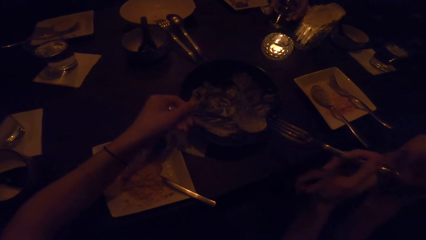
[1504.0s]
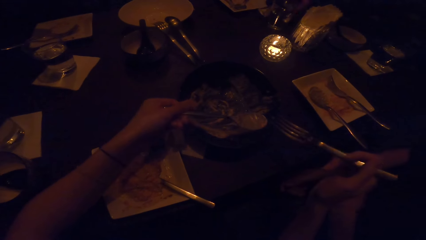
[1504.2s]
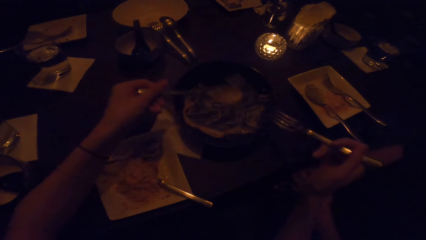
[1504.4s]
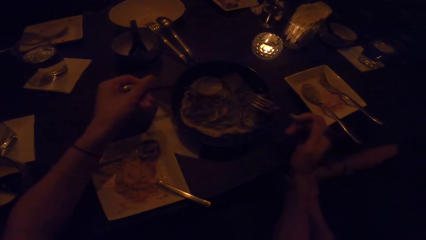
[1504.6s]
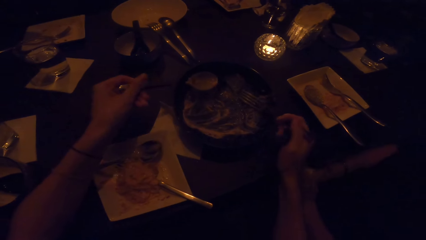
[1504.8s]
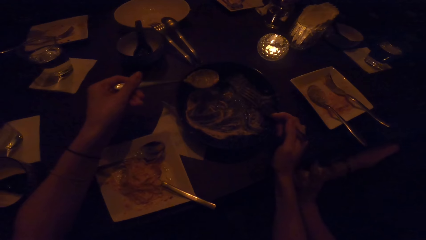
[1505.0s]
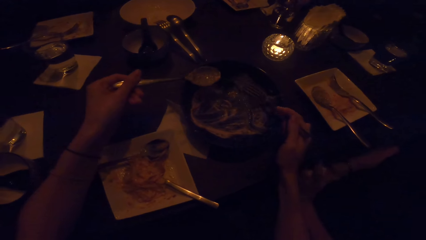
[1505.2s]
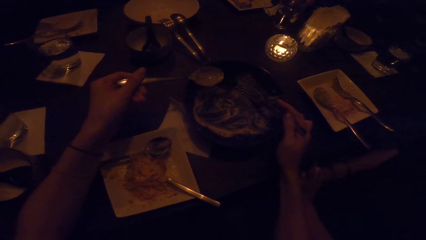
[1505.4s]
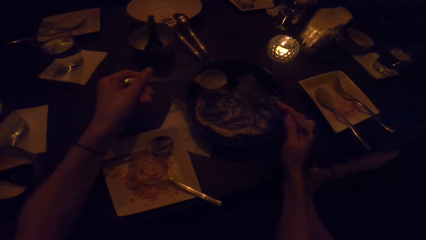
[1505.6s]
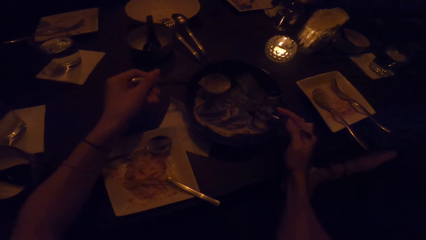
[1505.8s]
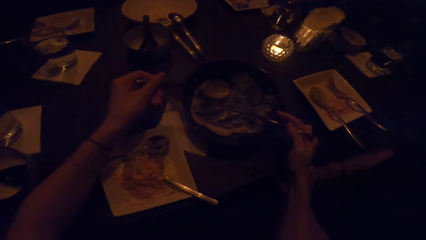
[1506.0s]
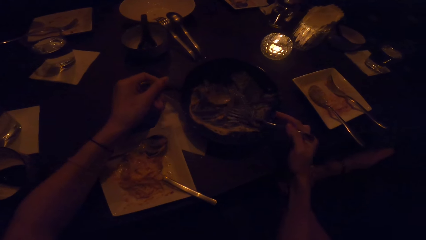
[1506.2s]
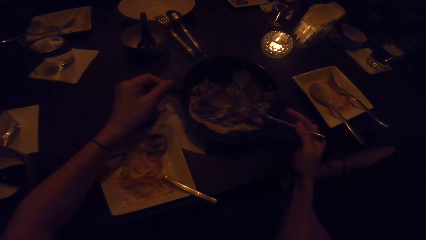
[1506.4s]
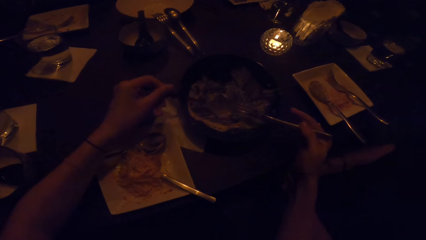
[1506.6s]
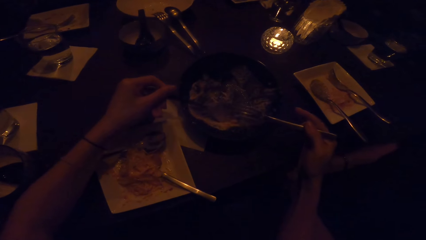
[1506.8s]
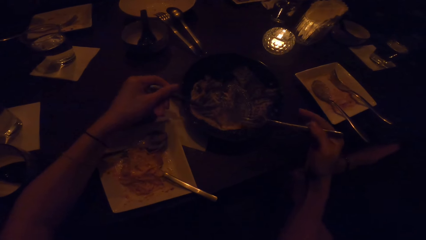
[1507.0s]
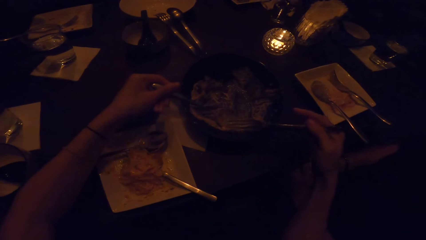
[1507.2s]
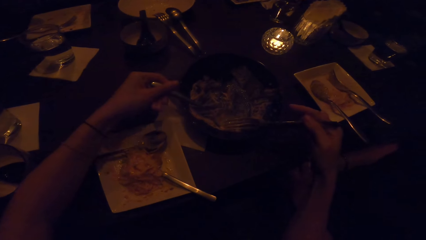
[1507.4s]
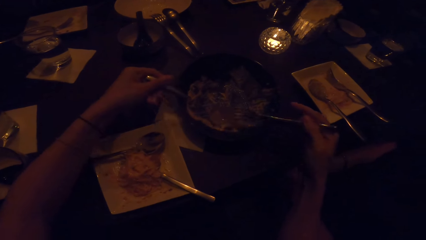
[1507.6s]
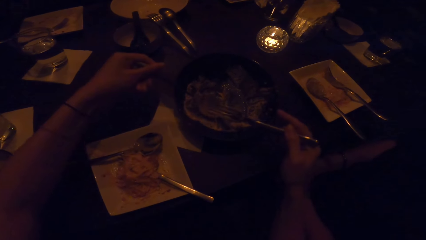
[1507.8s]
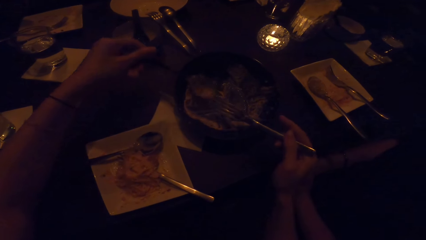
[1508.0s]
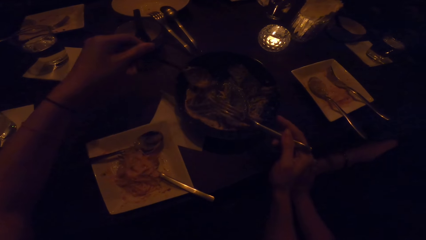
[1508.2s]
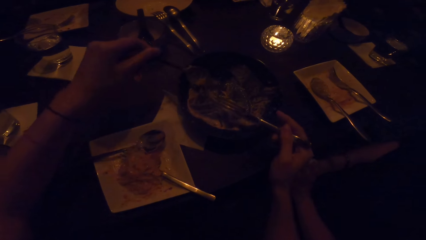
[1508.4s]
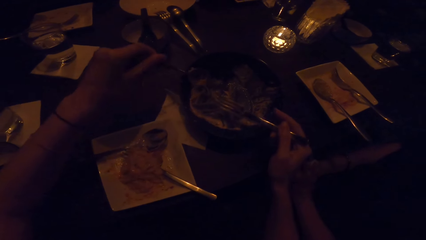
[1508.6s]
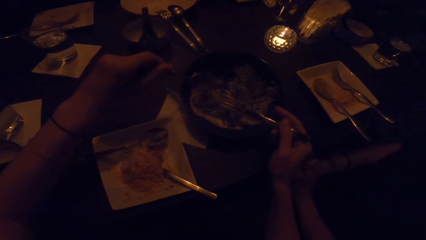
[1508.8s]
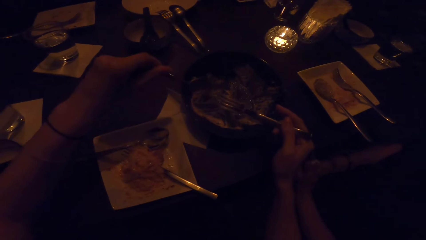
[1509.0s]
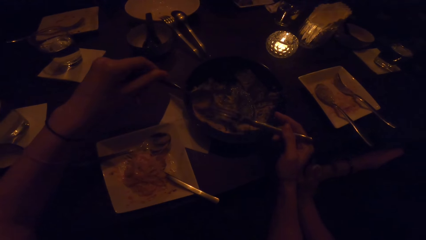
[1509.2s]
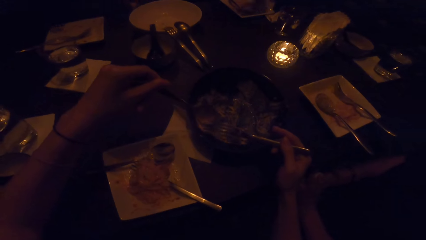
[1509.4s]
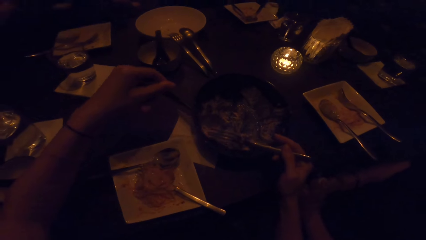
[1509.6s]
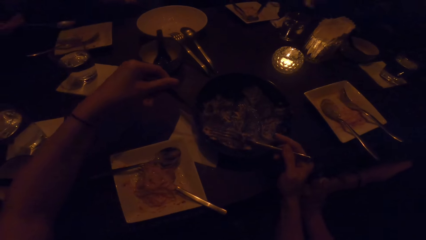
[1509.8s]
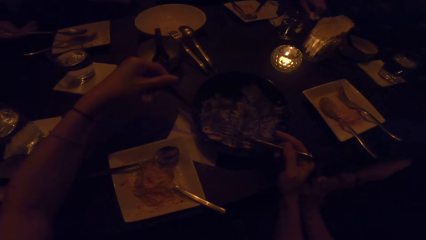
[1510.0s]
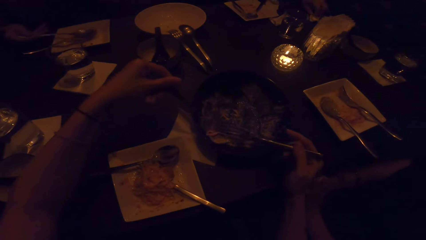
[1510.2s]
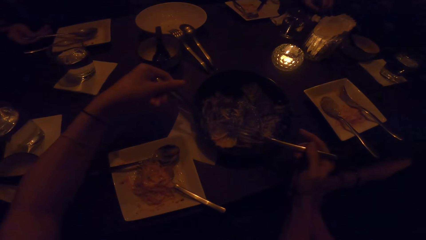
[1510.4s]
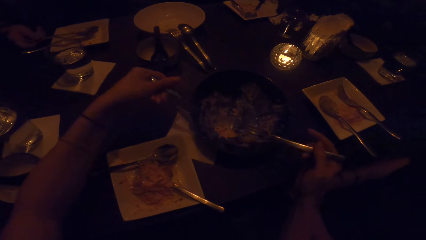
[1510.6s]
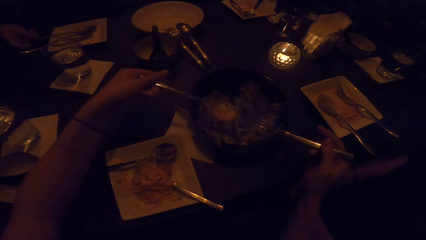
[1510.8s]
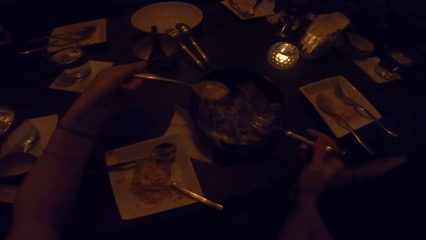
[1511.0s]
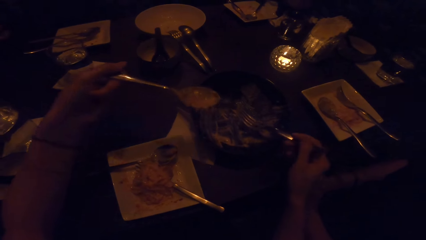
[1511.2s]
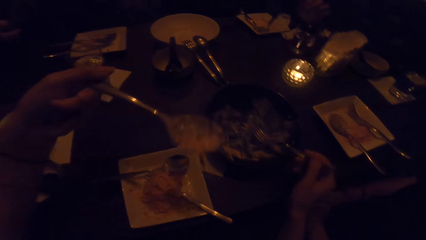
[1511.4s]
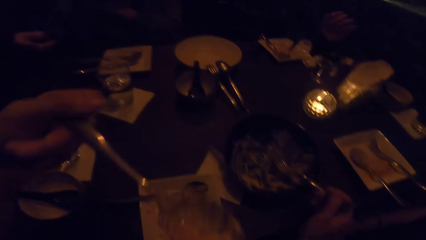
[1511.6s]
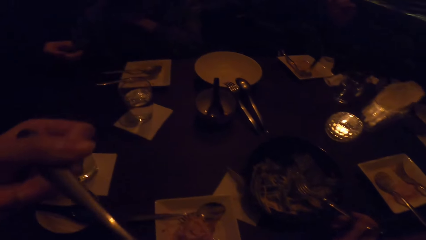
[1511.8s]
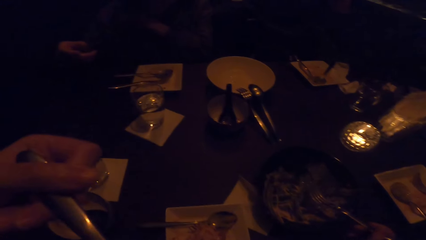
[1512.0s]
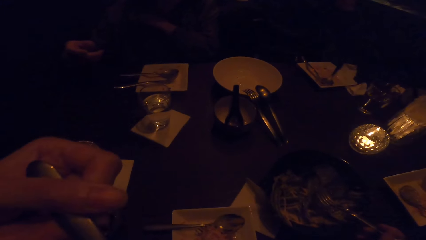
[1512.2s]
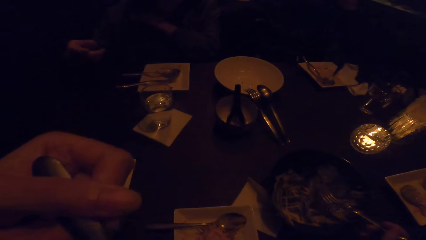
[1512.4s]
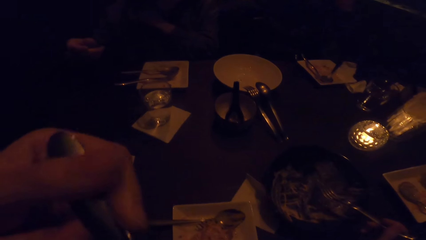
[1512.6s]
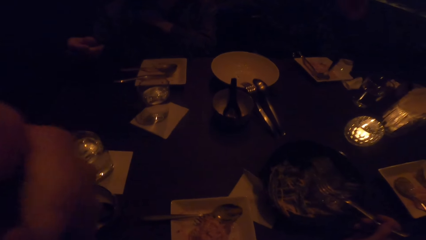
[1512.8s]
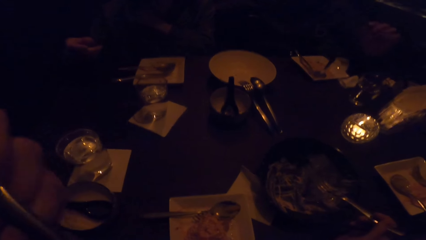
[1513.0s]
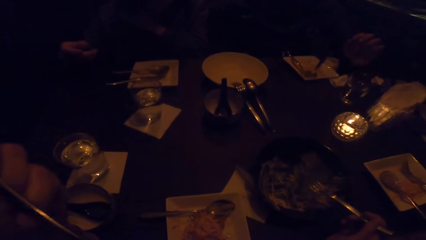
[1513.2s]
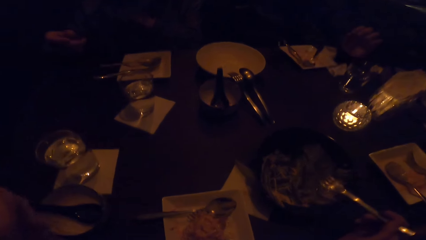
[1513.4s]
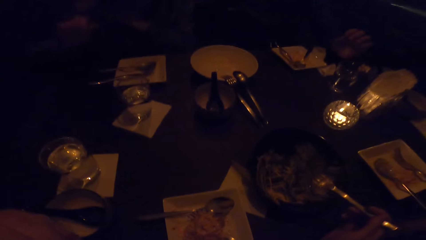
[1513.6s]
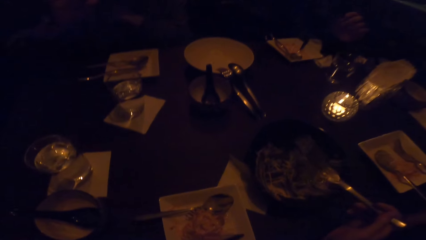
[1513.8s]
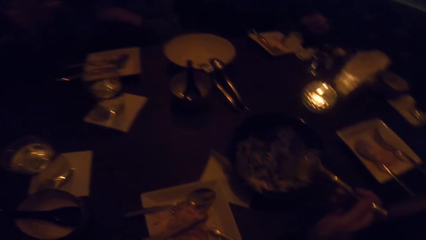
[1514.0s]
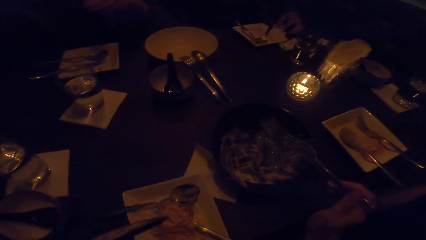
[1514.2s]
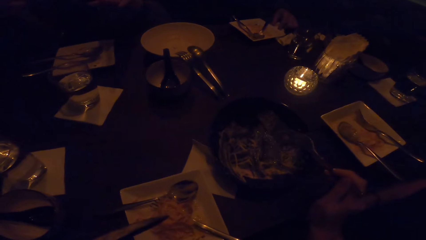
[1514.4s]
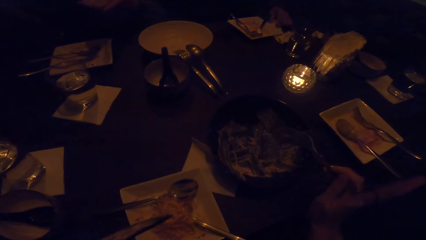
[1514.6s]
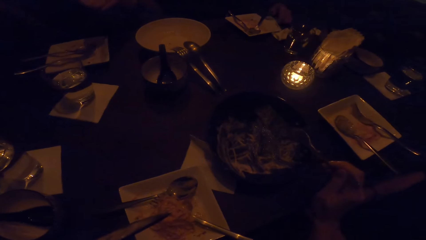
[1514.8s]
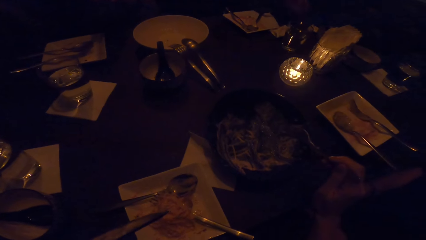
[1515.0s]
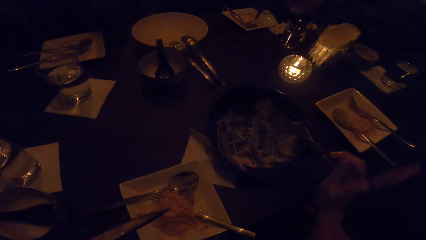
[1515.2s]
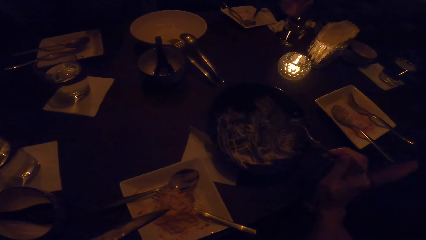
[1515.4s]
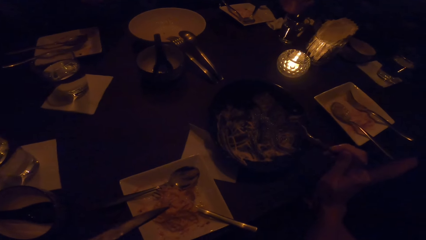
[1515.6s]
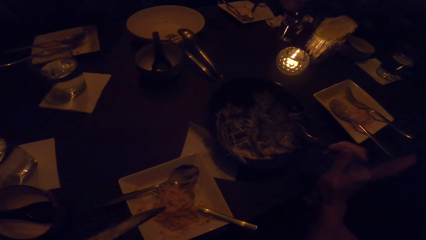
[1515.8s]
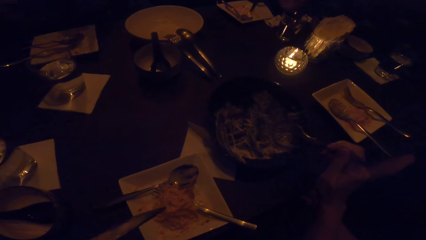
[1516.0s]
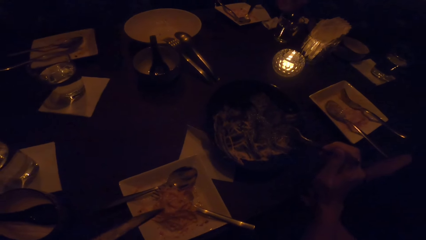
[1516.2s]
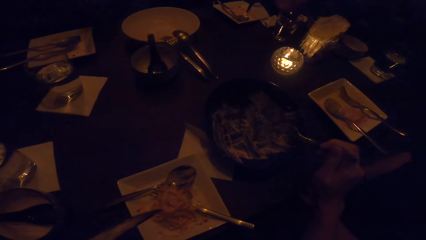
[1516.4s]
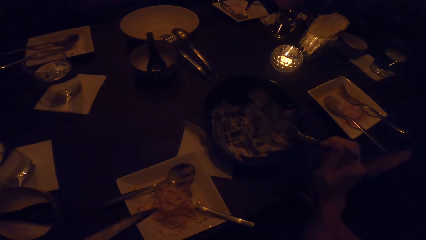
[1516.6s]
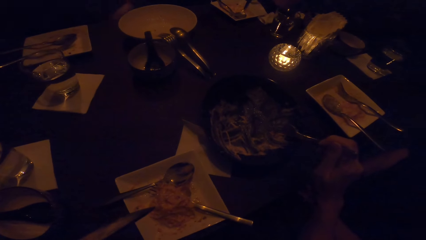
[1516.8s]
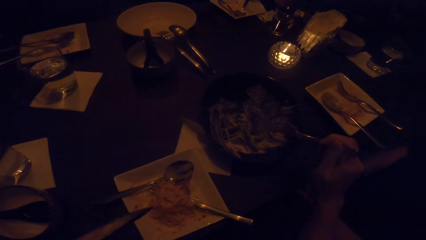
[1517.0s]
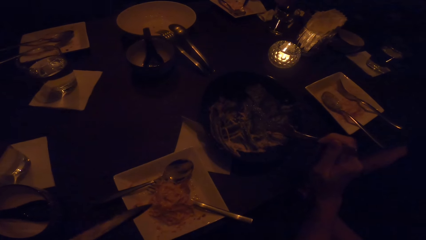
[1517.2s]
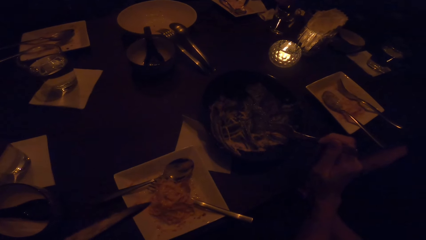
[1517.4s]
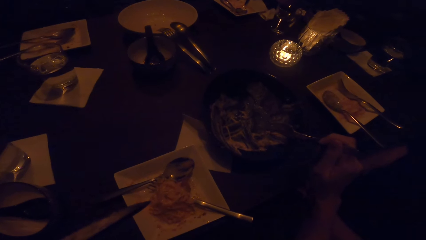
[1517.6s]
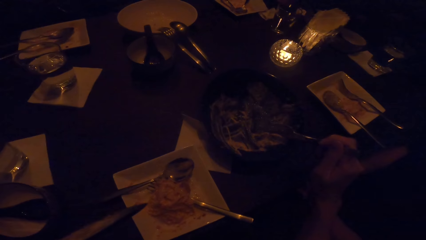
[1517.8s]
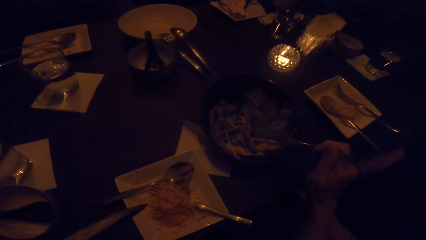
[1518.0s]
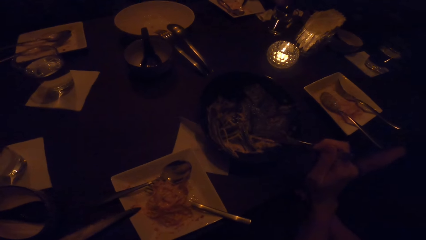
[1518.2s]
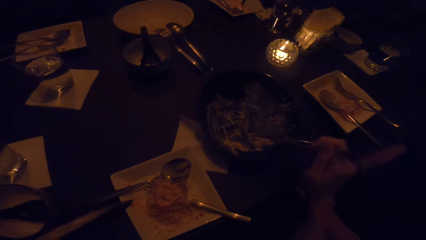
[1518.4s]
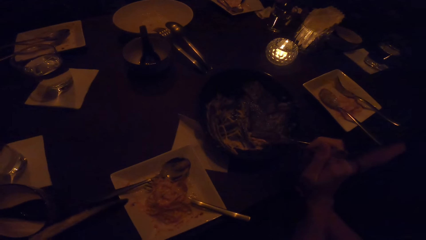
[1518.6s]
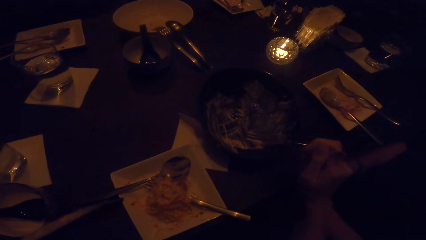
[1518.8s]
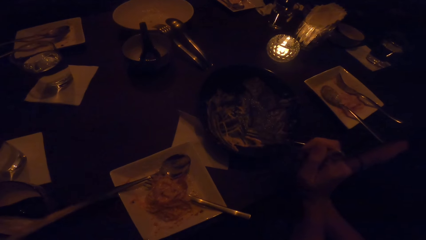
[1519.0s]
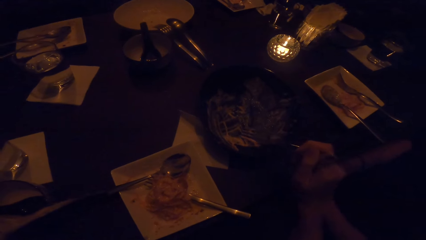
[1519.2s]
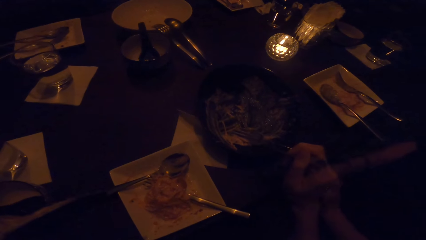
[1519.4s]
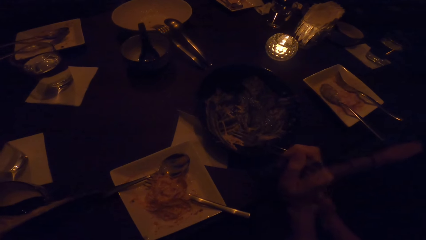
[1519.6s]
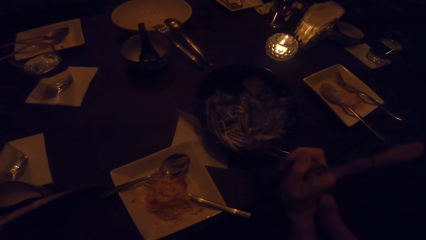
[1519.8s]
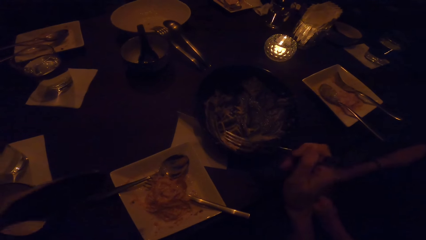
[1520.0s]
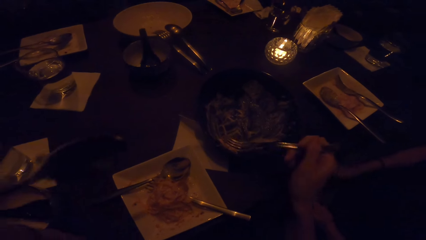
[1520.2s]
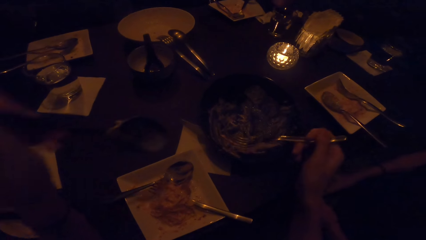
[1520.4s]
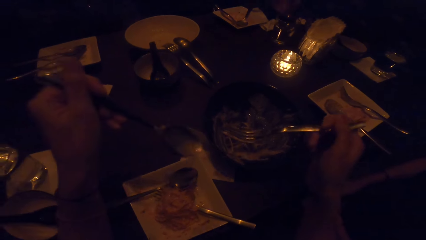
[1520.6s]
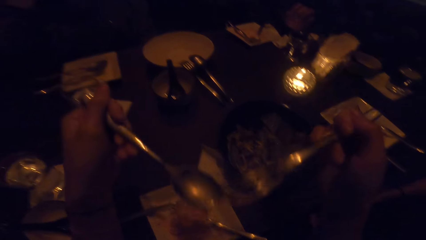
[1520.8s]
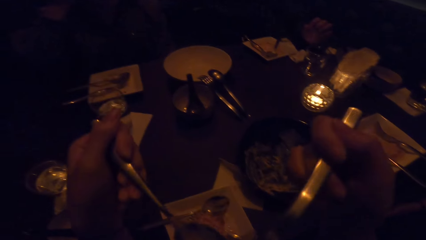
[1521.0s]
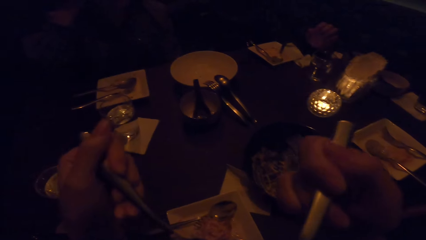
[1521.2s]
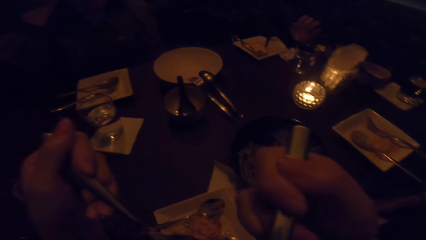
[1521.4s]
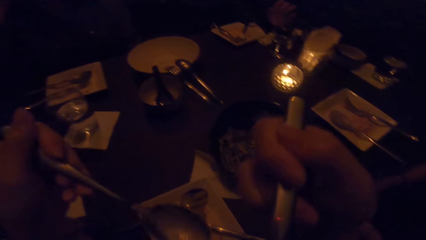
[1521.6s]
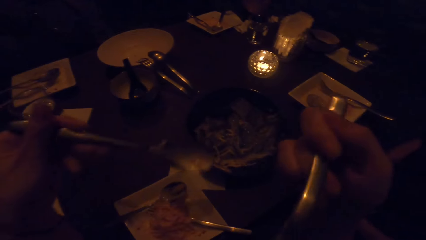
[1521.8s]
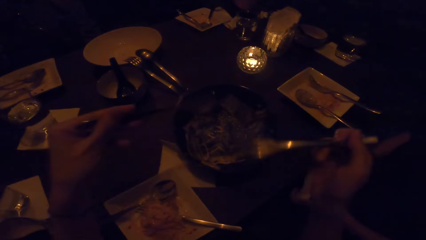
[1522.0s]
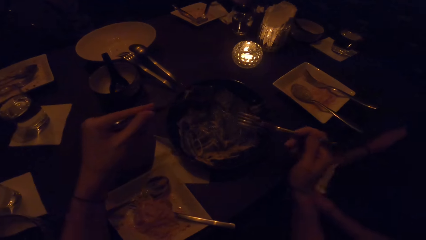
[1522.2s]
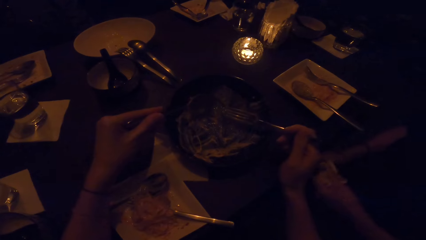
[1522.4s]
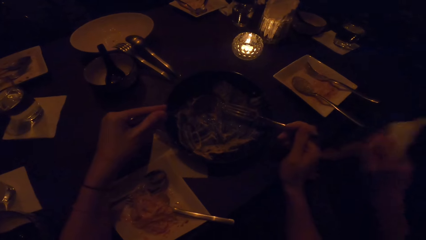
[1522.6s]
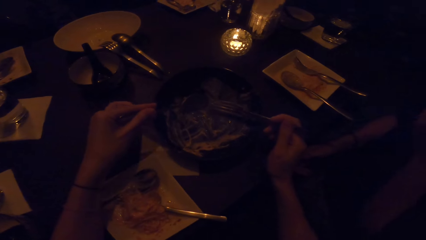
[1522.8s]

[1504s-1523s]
The camera wearer puts the food in the mouth. They pick up food with the fork. They put the food in the mouth.
